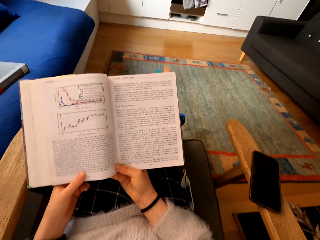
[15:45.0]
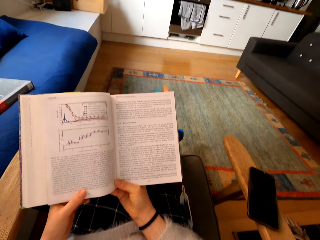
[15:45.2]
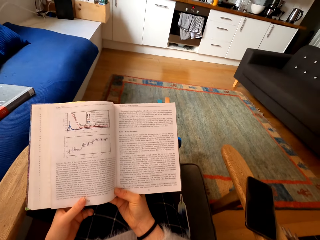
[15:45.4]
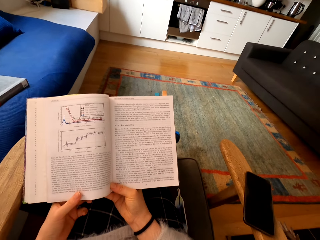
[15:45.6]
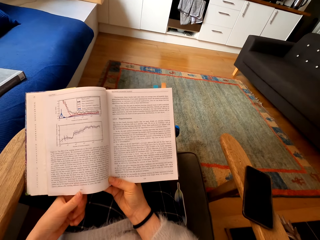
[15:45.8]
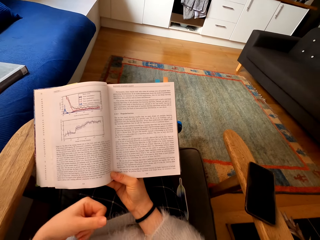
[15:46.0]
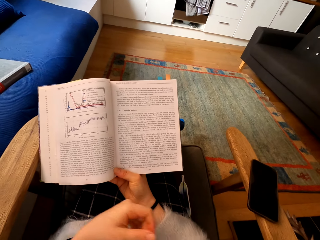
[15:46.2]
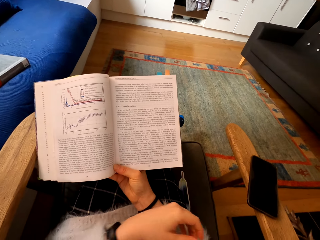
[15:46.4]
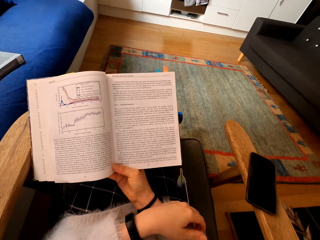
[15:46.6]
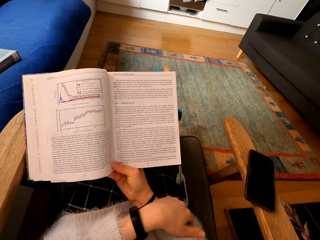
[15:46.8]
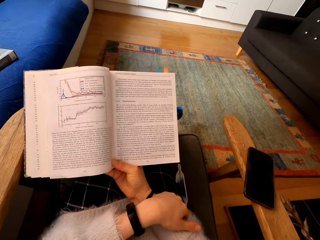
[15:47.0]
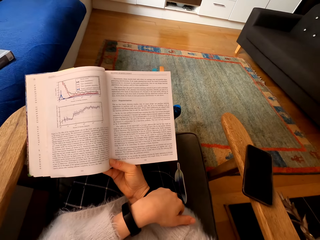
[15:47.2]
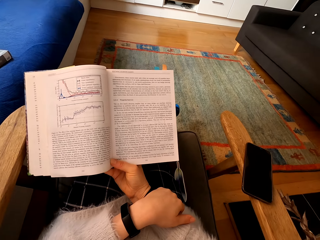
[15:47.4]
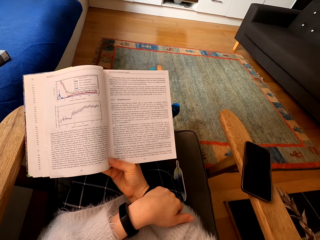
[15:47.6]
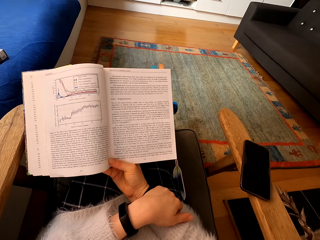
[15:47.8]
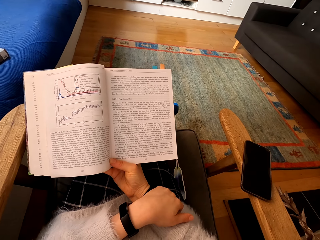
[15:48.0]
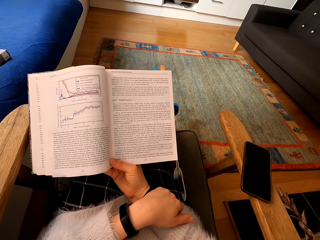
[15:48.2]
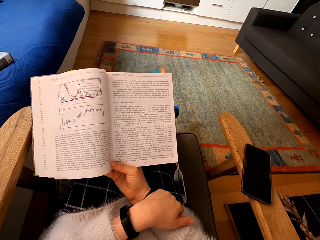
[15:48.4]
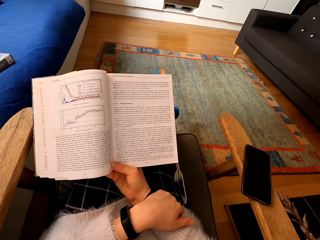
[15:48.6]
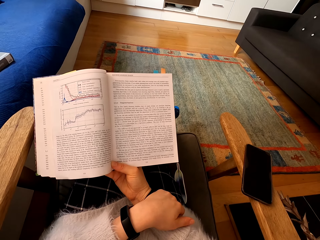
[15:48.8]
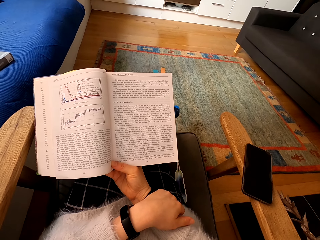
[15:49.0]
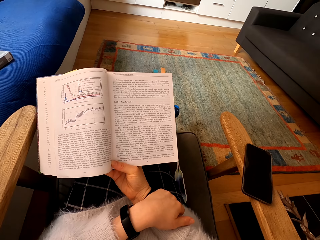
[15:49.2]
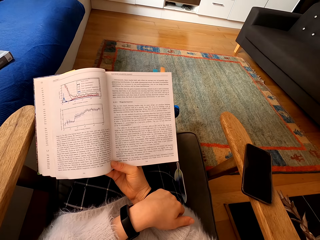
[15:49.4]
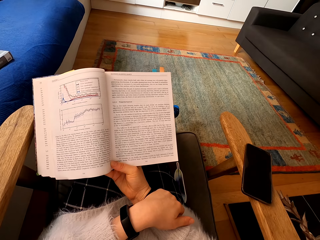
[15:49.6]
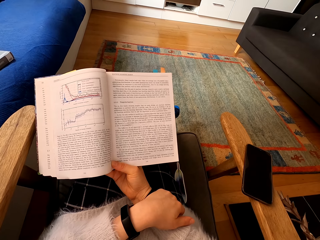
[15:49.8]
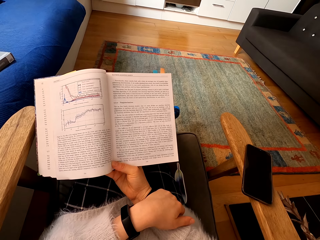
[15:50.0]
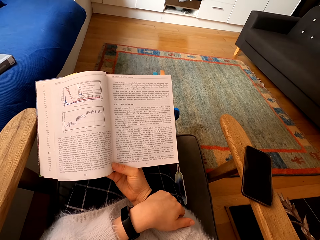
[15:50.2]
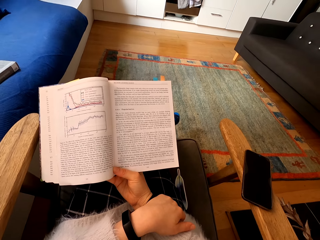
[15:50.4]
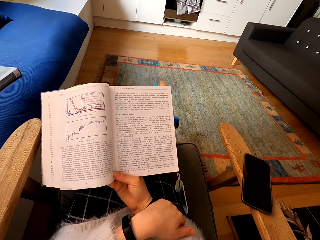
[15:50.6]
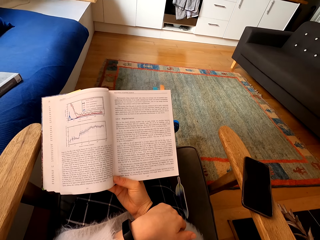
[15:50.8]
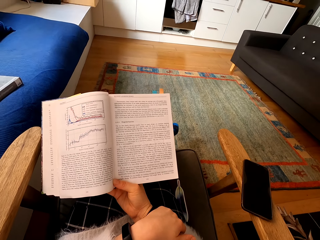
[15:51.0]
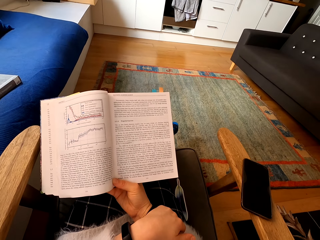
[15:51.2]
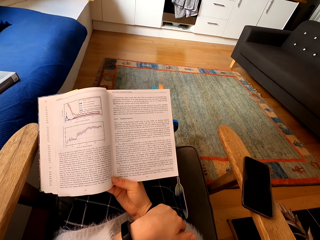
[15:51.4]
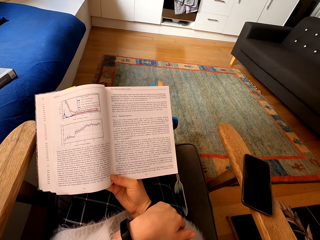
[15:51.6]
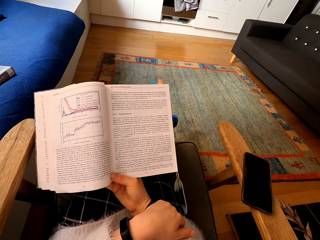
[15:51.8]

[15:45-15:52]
The camera wearer holds a book with one hand. They read the book.

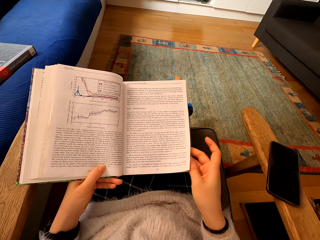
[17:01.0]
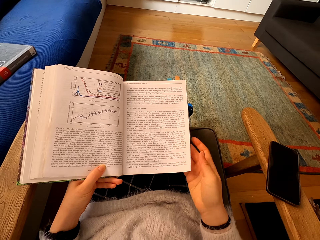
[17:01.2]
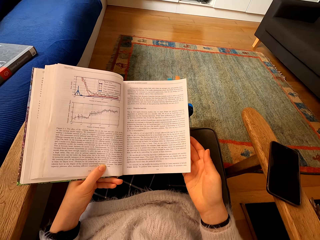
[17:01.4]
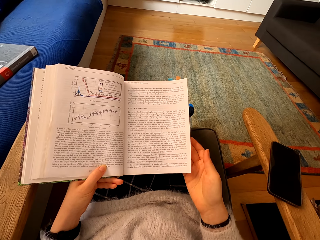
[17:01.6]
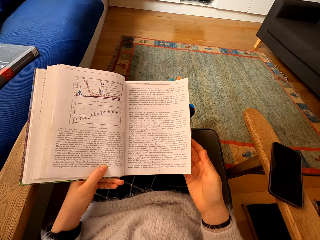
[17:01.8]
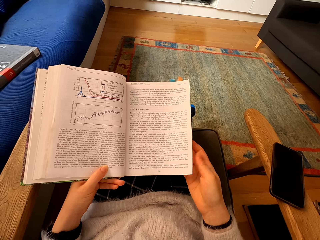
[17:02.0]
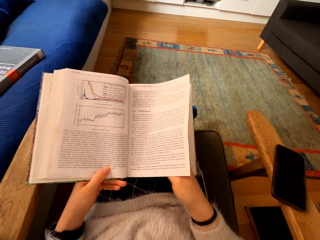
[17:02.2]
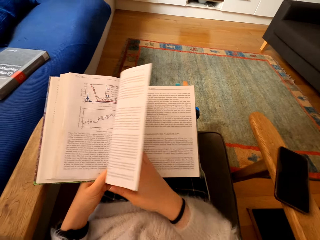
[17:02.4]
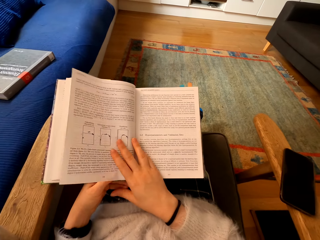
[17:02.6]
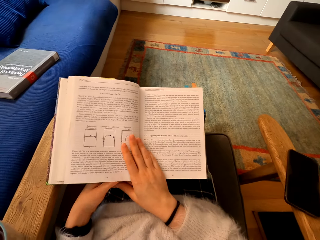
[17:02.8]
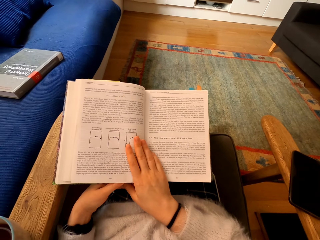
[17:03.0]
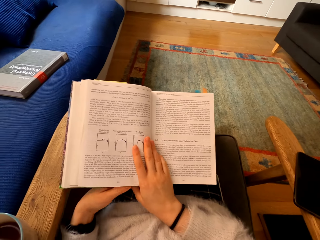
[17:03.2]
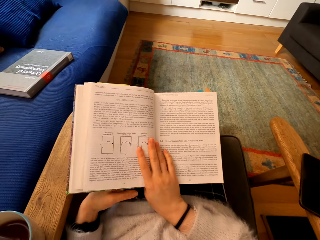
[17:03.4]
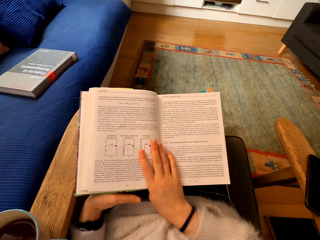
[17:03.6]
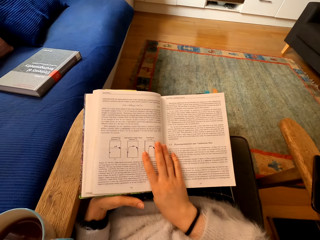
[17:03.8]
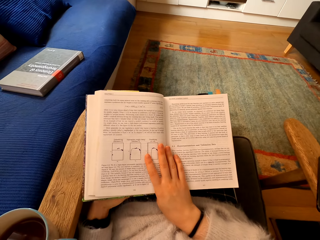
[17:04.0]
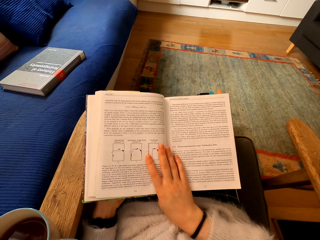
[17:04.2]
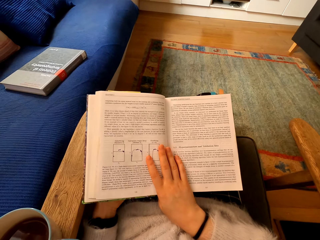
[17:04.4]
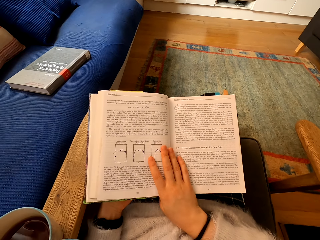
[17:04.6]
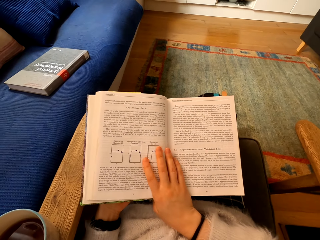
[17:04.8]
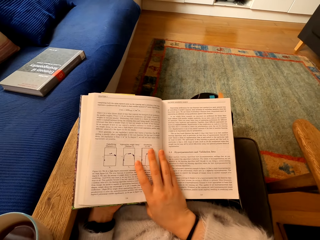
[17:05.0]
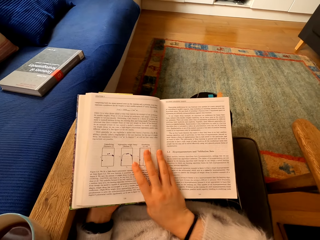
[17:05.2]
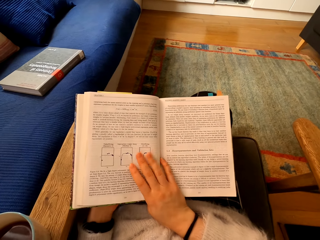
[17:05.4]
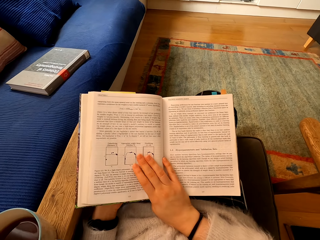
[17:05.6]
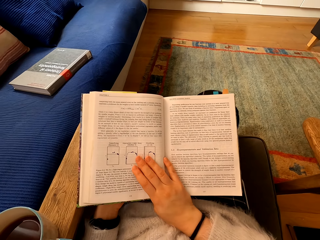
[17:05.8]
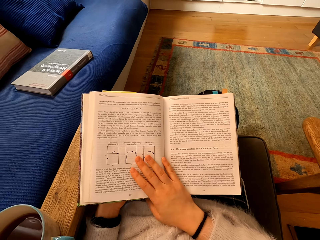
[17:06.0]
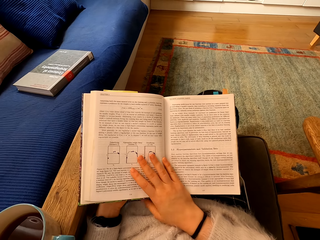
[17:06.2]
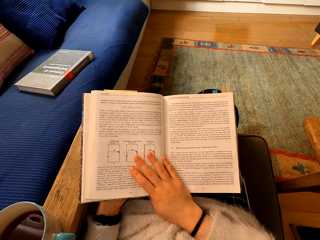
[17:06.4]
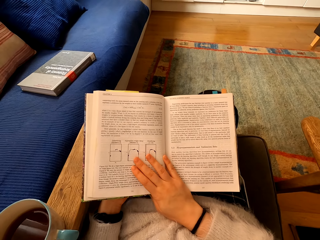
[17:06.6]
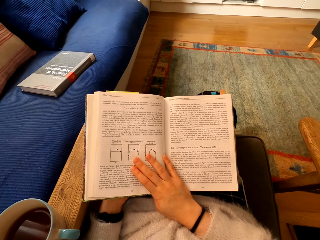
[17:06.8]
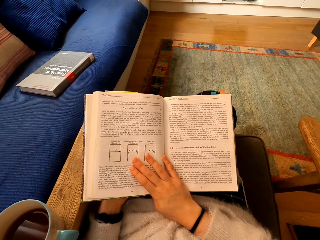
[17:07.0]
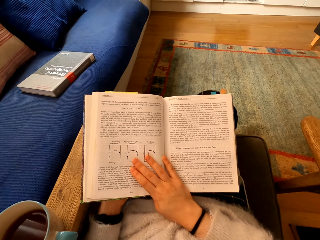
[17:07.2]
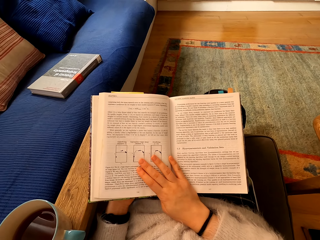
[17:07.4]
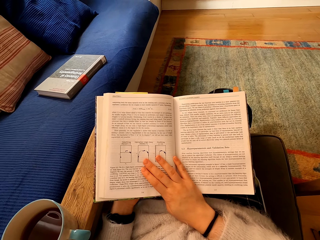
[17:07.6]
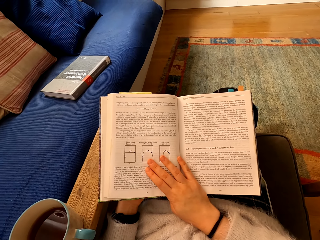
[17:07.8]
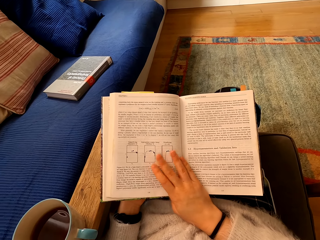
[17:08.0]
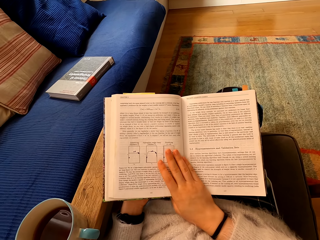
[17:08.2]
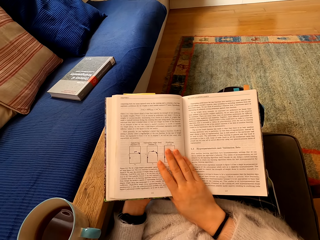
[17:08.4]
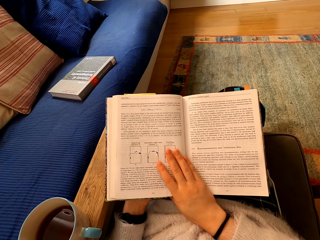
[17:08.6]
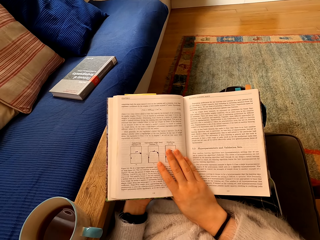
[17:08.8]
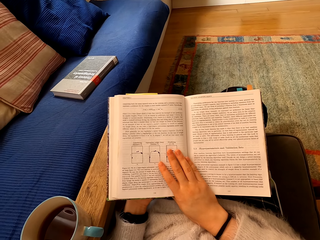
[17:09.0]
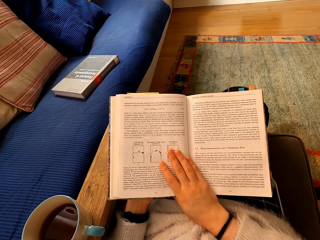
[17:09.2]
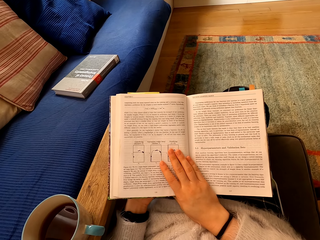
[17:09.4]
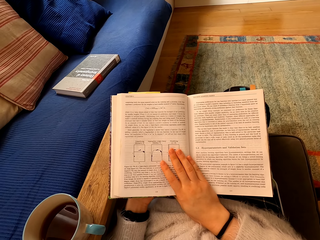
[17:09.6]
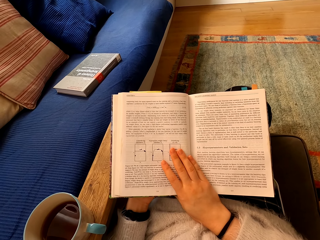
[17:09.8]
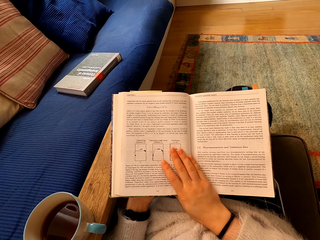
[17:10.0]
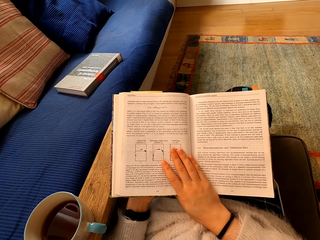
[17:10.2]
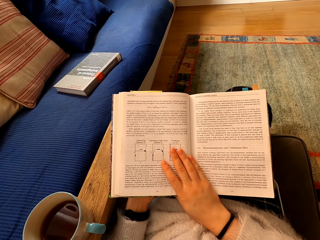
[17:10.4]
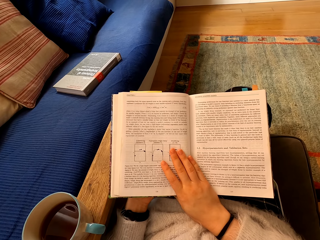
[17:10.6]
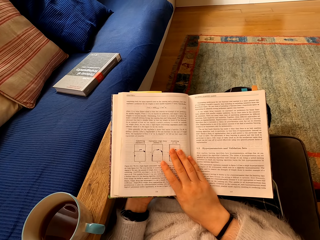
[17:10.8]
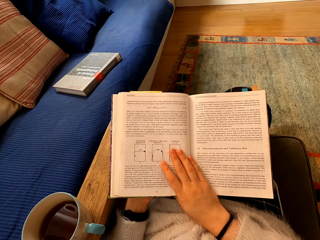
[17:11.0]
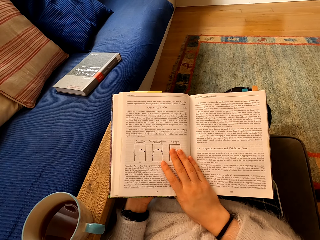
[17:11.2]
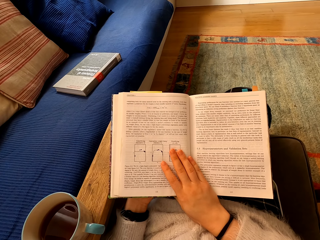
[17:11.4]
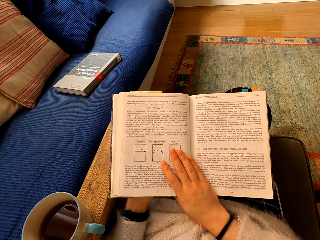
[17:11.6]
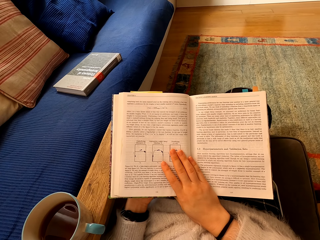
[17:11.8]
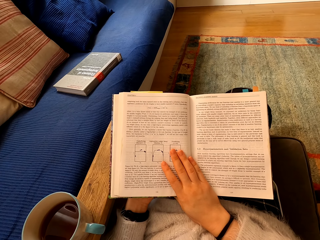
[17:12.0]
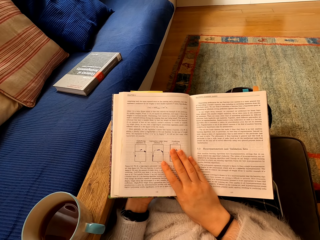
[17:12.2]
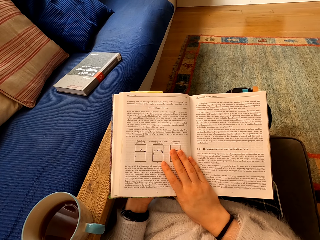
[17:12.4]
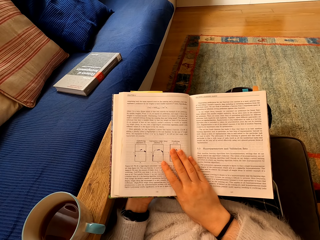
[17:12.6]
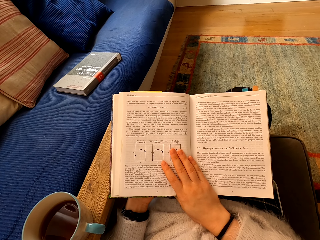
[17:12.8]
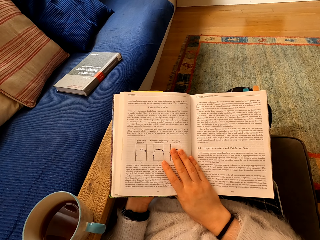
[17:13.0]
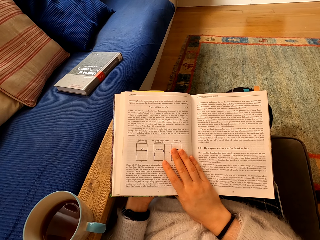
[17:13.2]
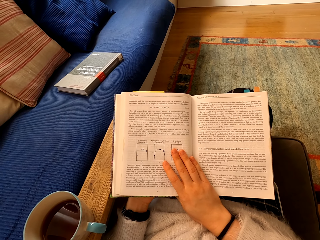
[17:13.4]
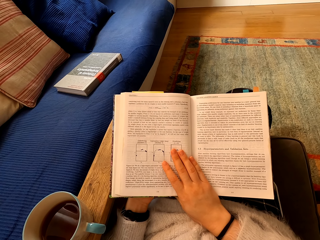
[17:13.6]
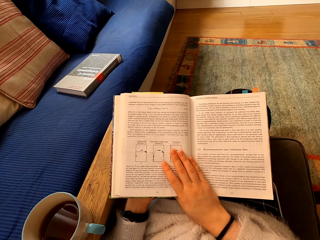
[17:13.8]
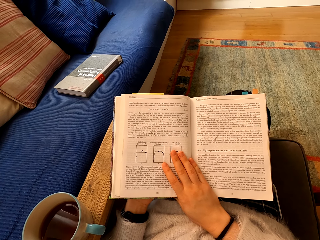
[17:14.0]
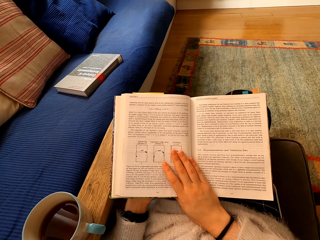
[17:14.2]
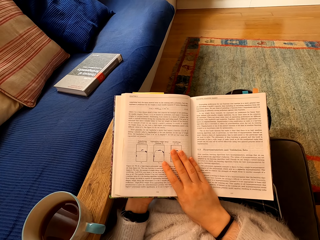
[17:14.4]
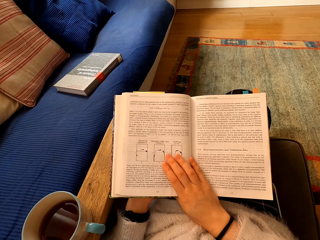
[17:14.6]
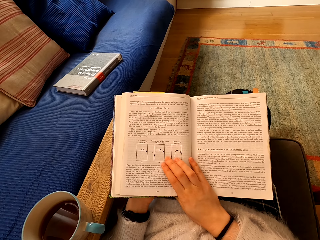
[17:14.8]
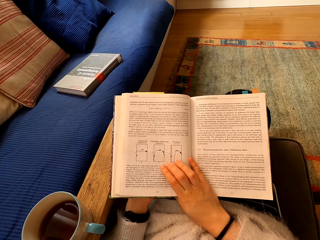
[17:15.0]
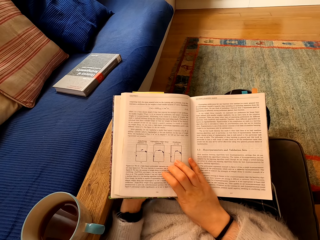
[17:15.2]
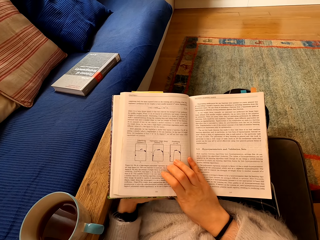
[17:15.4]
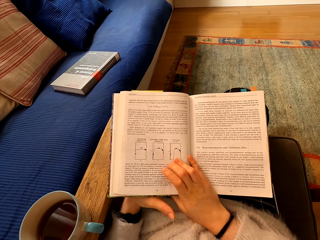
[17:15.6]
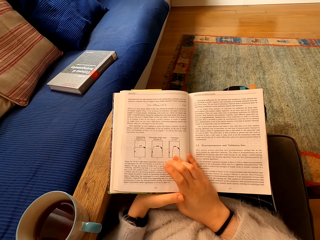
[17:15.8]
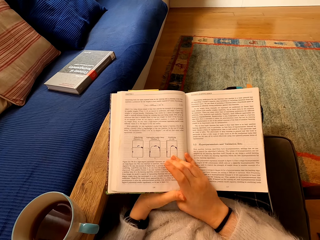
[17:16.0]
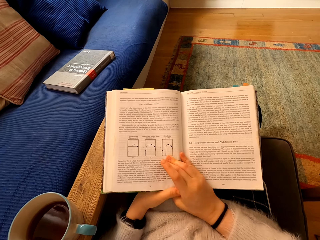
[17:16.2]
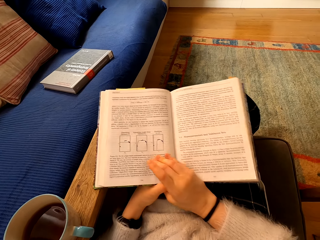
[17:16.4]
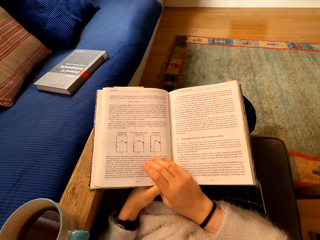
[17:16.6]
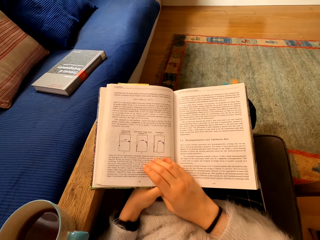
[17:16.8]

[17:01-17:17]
The camera wearer opens the book. They read the book.
